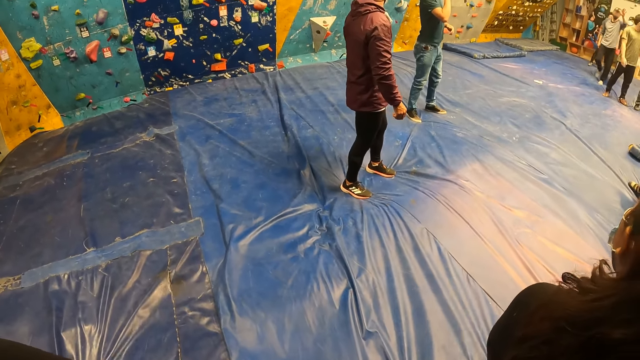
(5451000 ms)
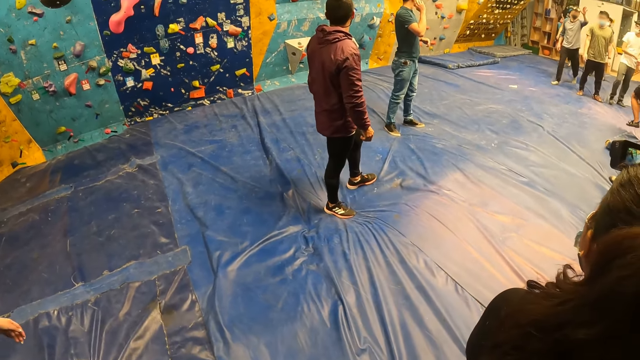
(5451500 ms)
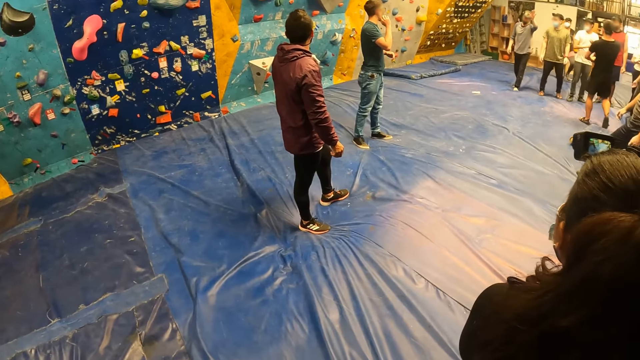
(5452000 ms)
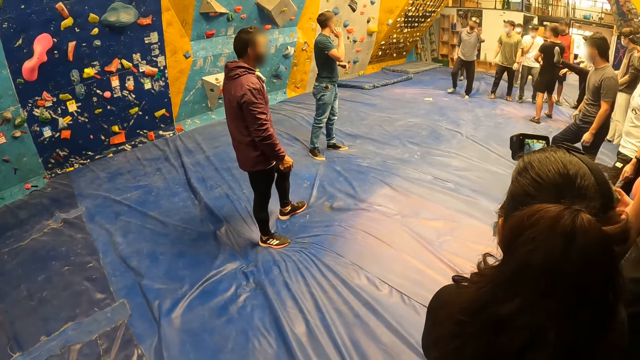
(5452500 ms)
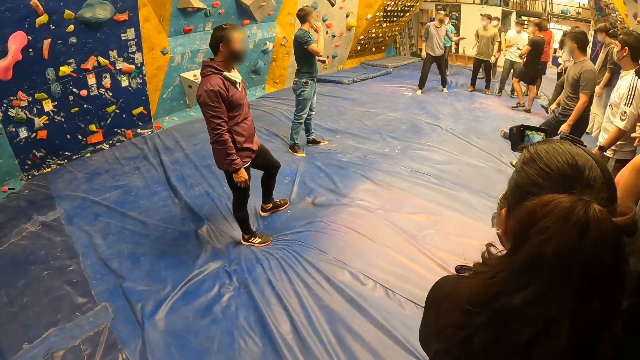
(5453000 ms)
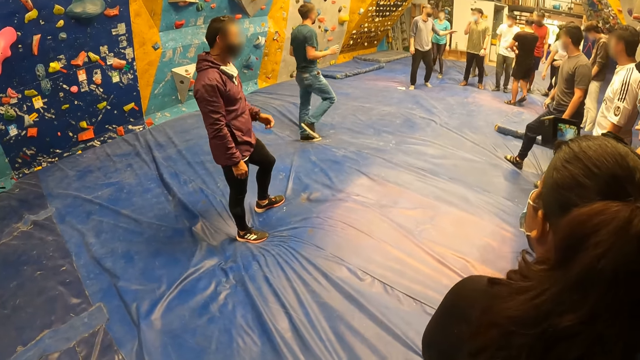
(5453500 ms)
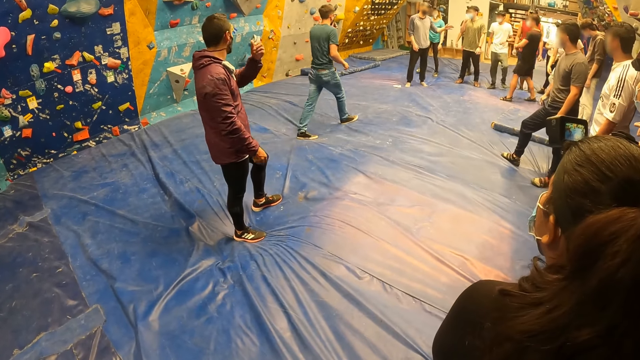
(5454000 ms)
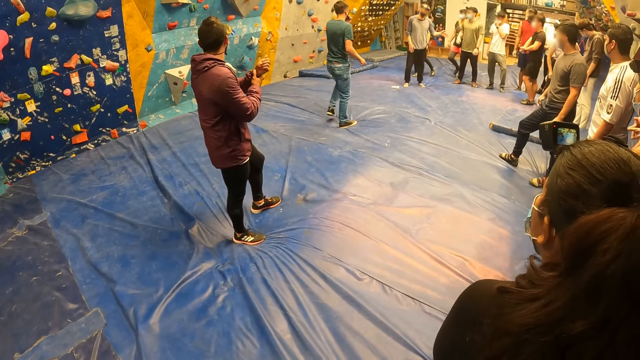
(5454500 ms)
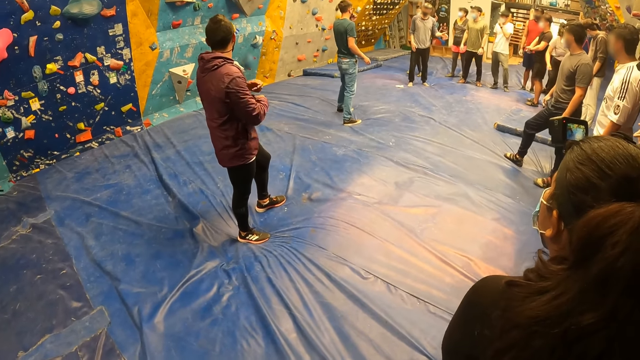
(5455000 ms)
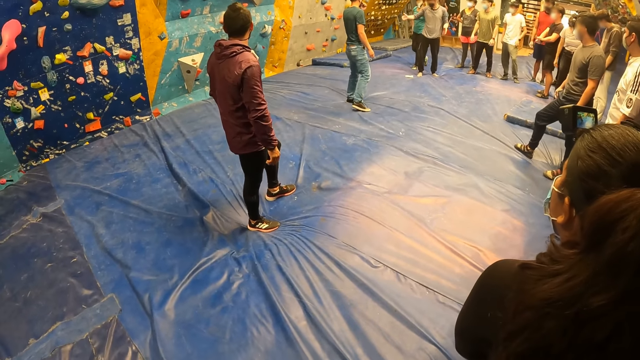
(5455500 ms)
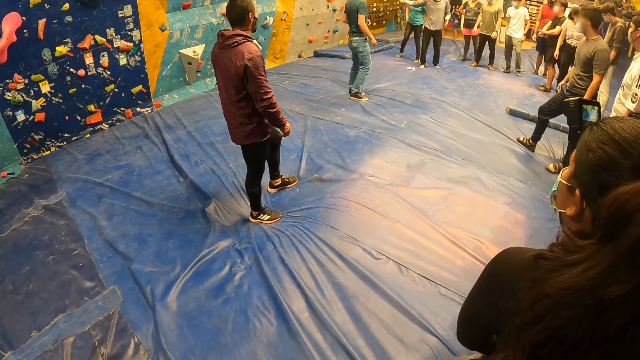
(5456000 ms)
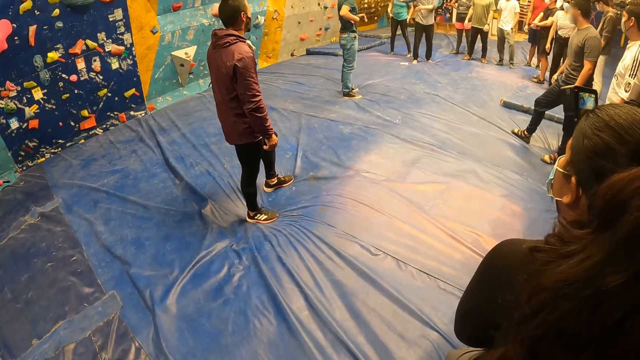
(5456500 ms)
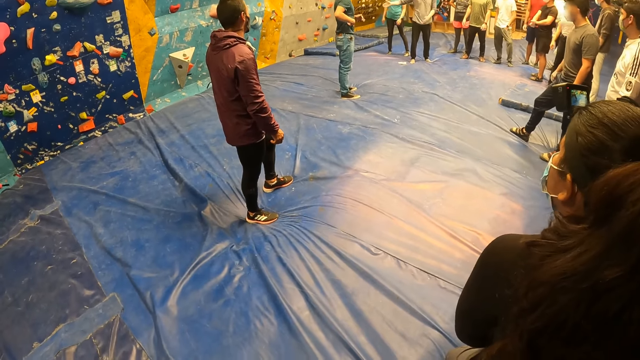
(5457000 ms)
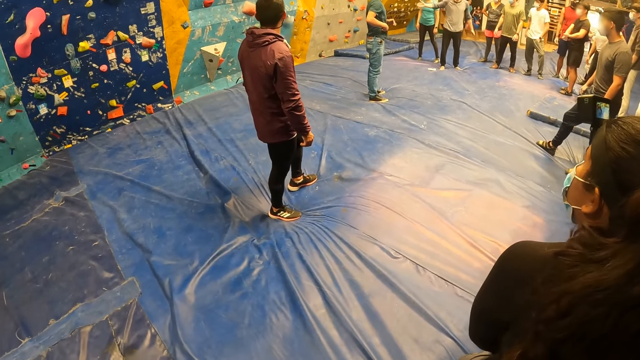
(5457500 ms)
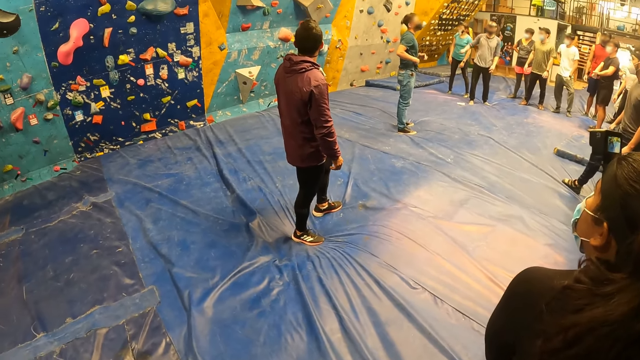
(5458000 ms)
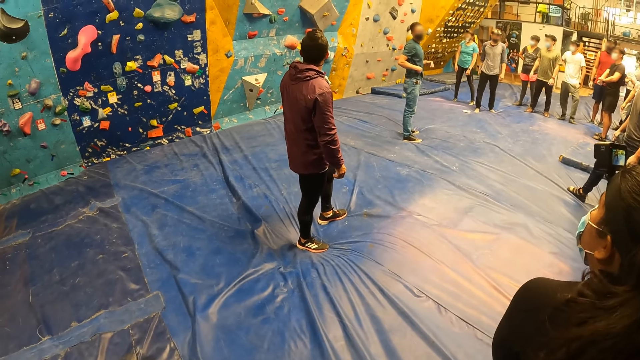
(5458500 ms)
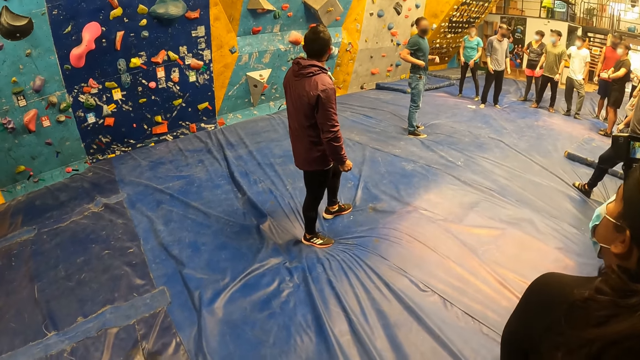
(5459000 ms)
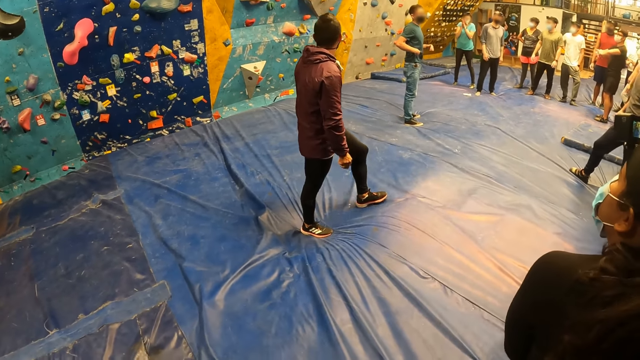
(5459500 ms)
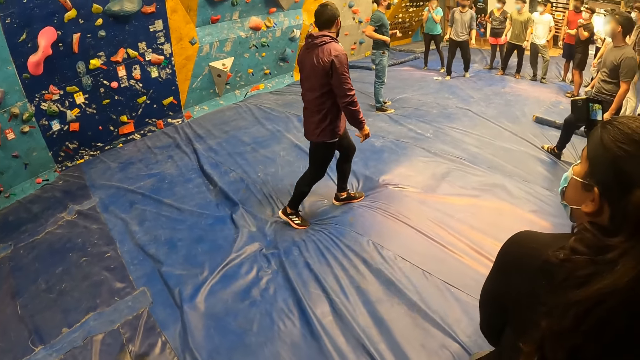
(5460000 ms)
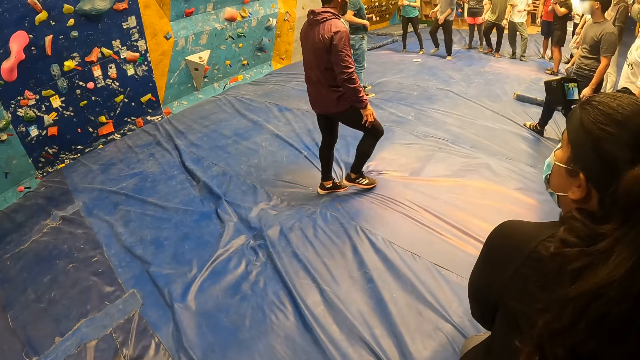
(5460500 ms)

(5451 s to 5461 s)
A man speaks to the group of people and the camera wearer.

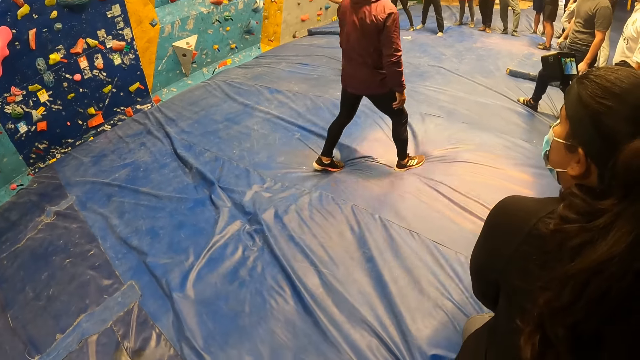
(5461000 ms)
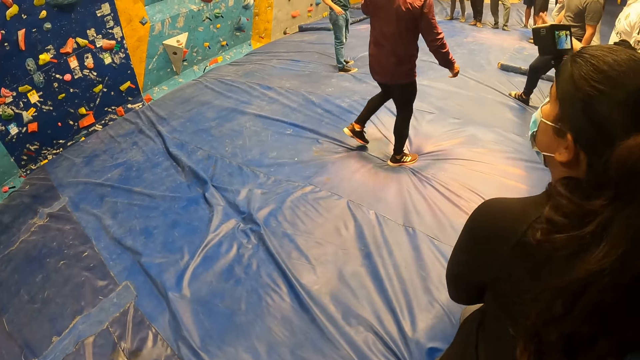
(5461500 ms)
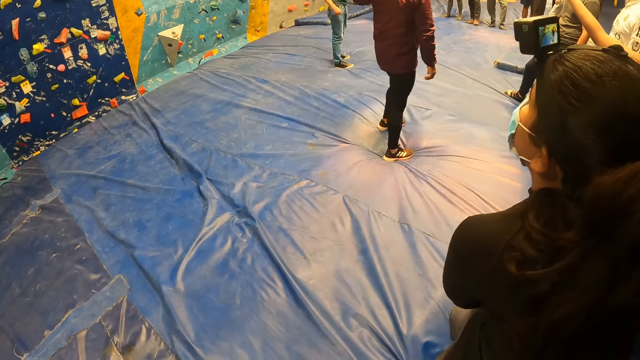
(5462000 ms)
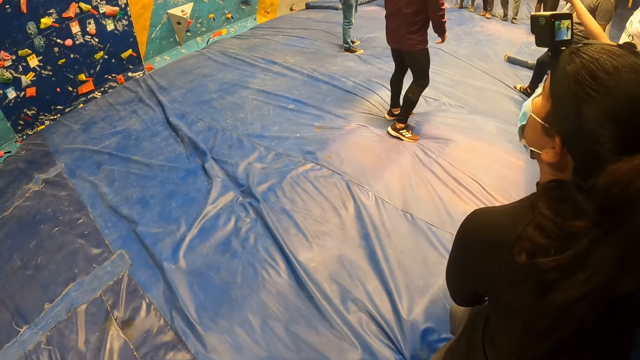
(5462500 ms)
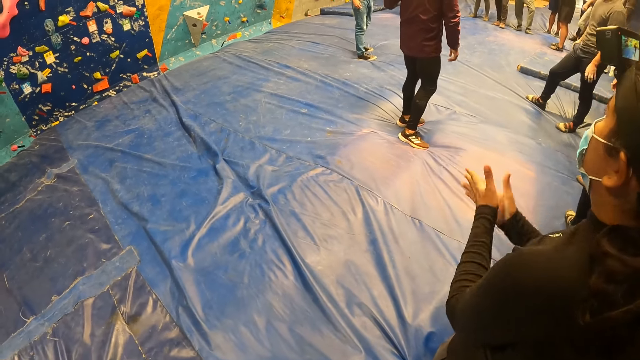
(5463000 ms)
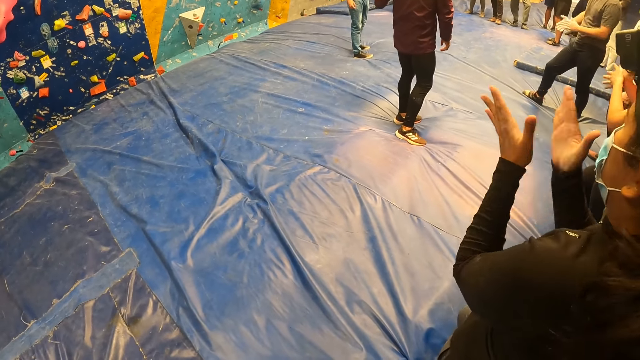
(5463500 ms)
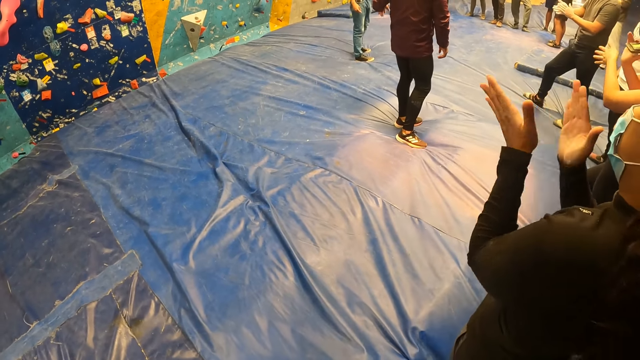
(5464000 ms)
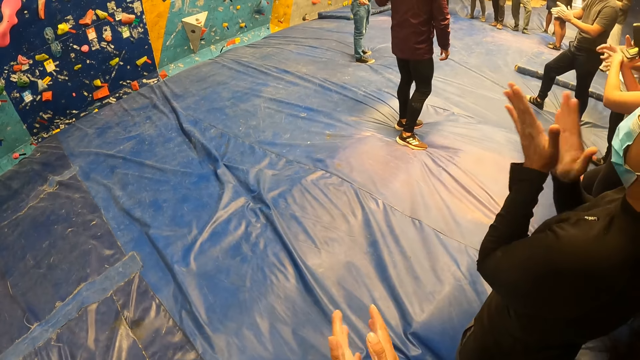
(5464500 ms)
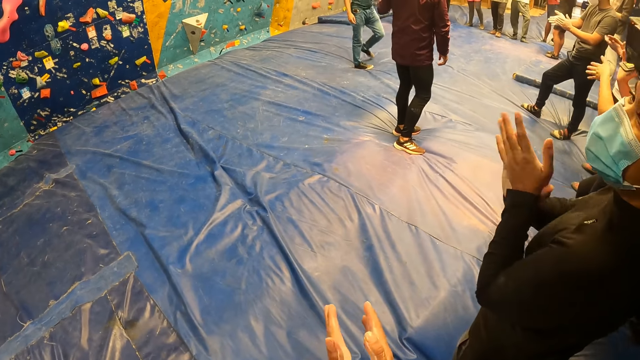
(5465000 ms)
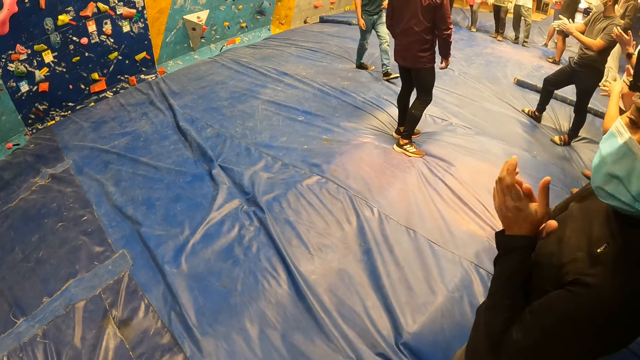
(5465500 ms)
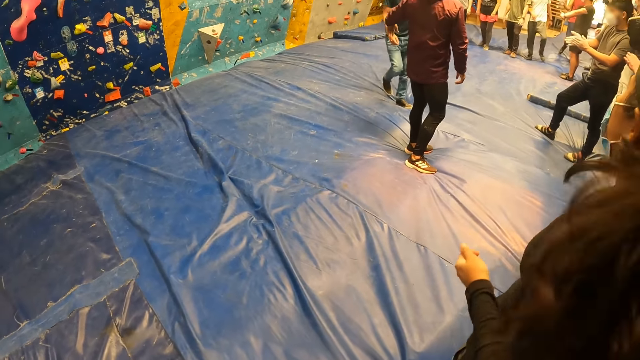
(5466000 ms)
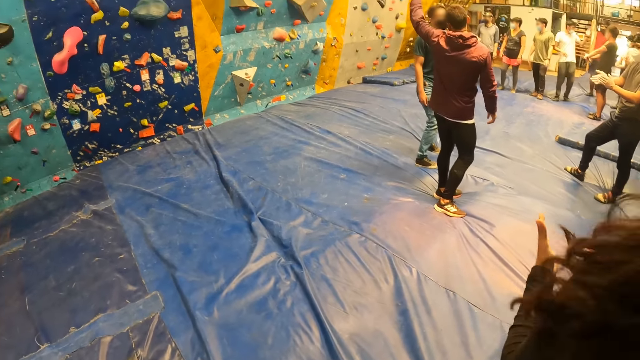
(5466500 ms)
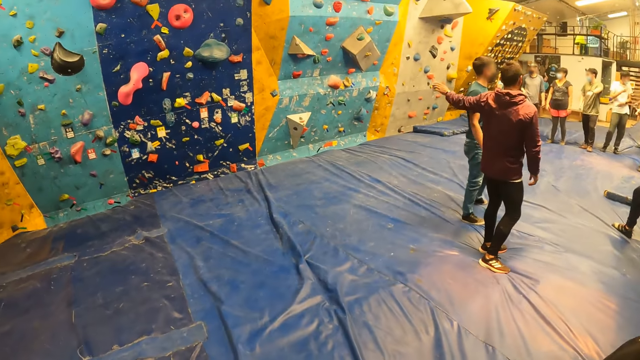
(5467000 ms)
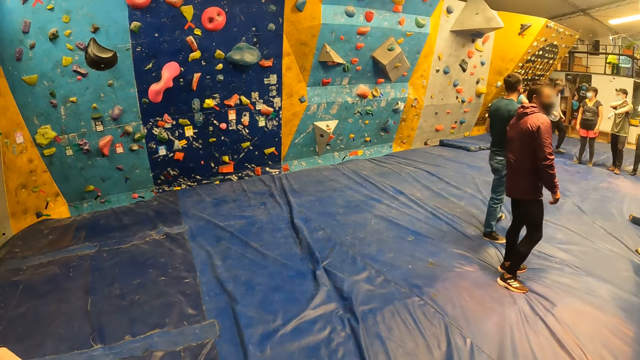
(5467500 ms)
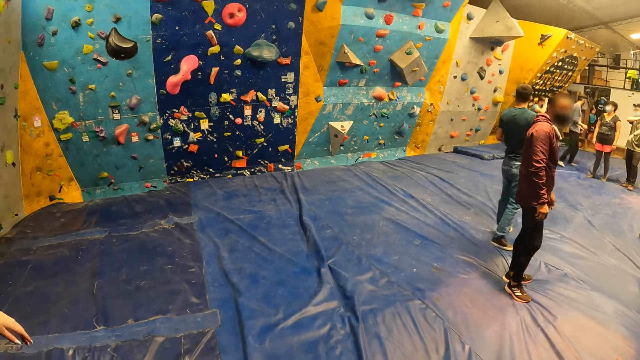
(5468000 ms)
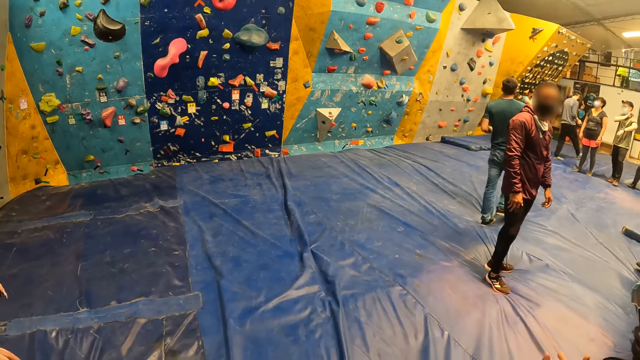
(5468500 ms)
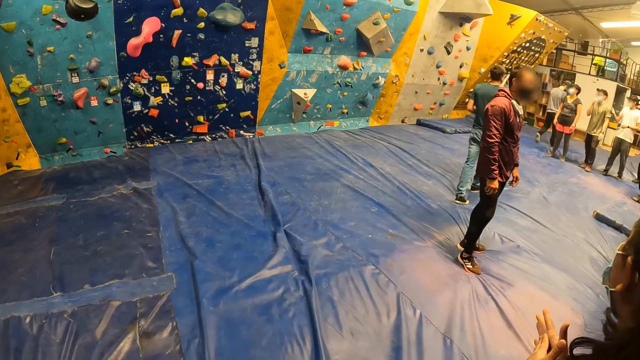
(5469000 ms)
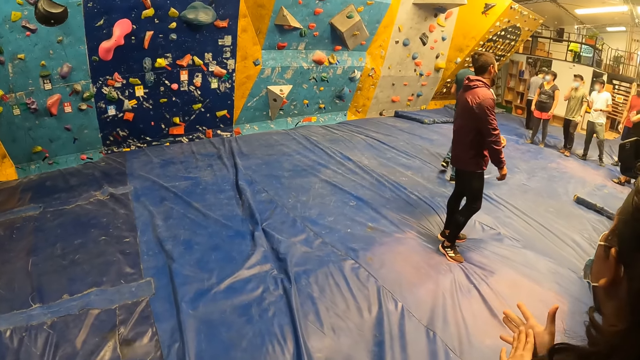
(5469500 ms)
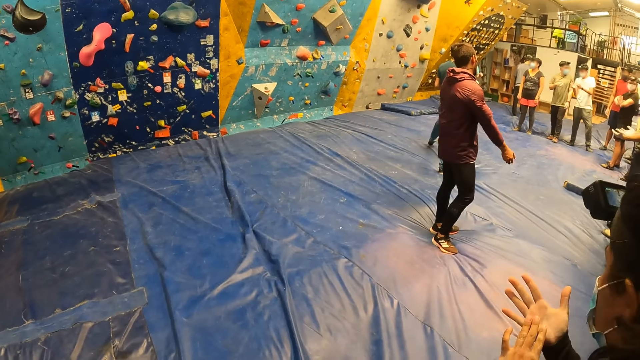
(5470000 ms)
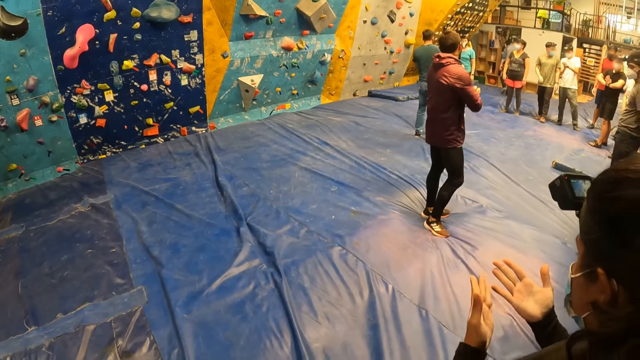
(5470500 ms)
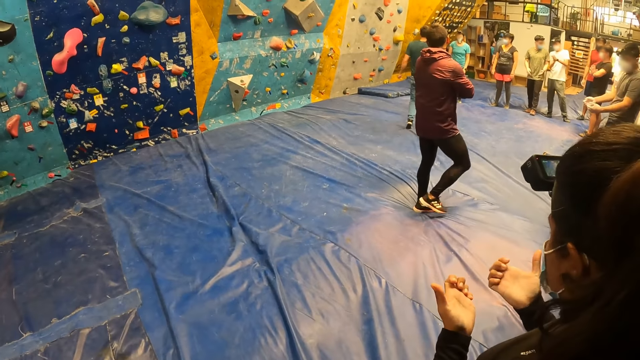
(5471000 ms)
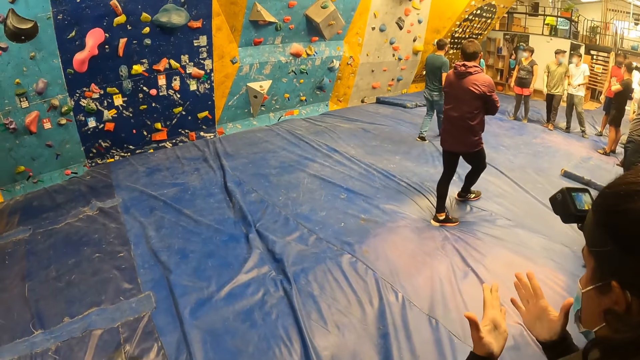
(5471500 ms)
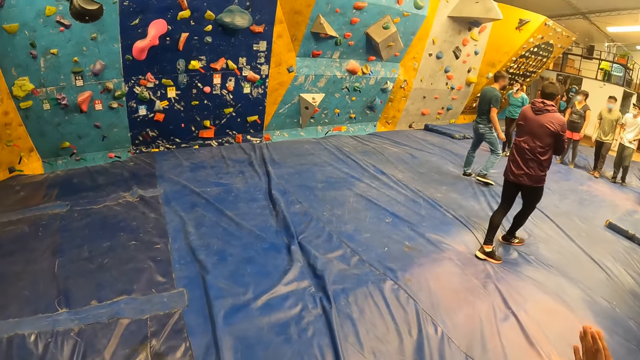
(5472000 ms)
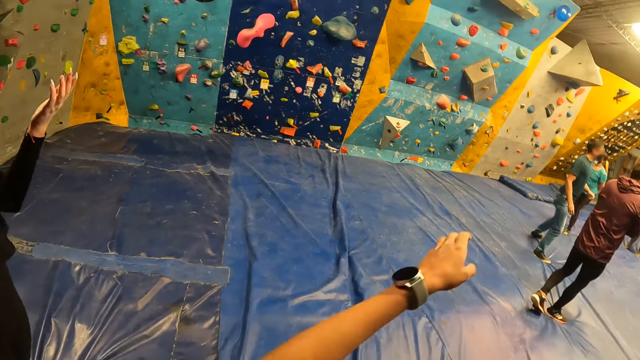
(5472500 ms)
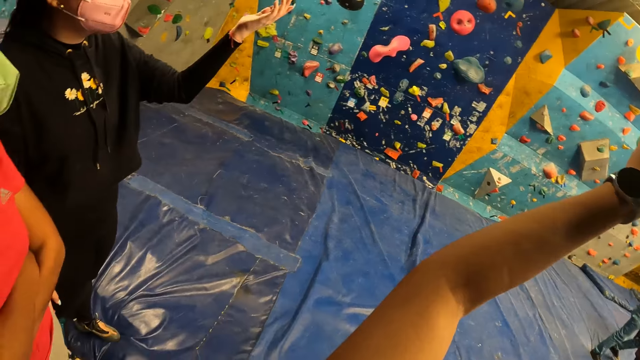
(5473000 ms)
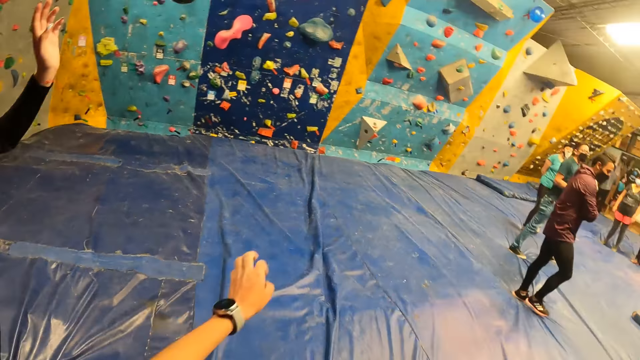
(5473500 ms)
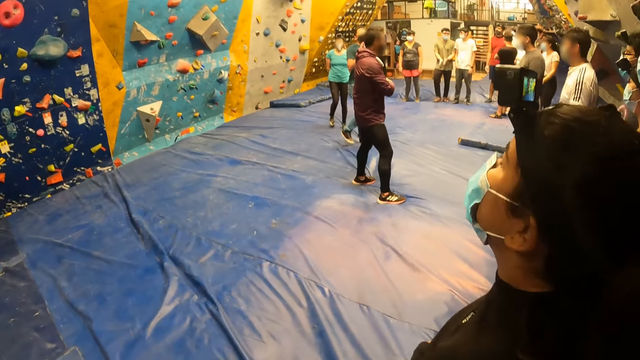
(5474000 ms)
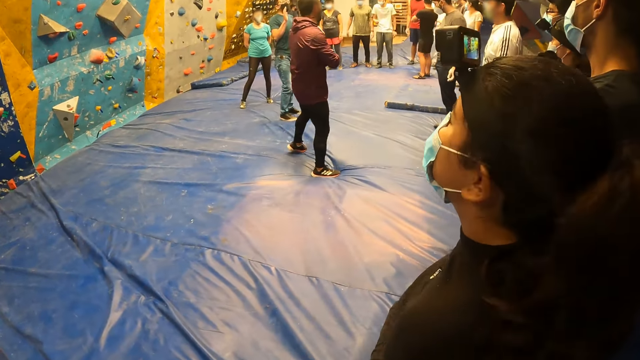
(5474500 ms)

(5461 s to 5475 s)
The group of people claps their hands with the camera wearer. The man speaks to another man. The other man speaks to a woman. Another woman raises her left hand. A third woman raises her left hand.
